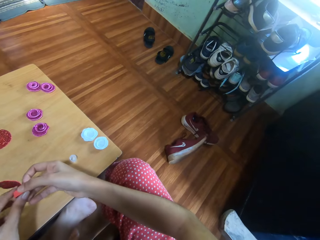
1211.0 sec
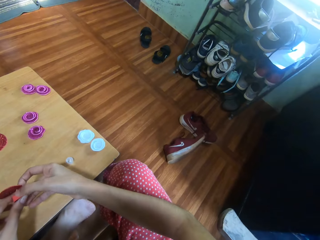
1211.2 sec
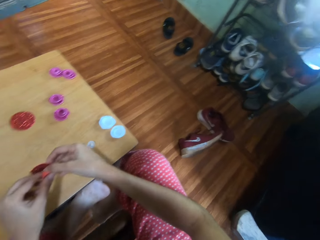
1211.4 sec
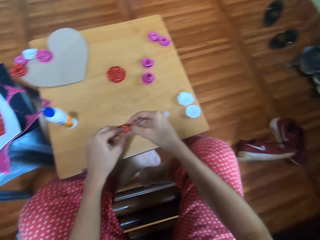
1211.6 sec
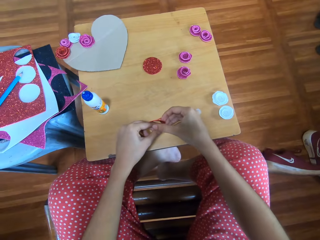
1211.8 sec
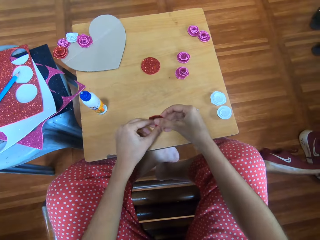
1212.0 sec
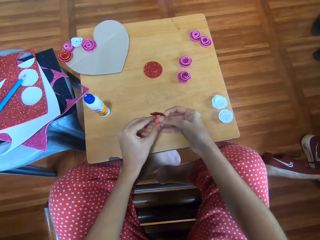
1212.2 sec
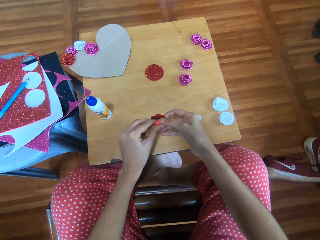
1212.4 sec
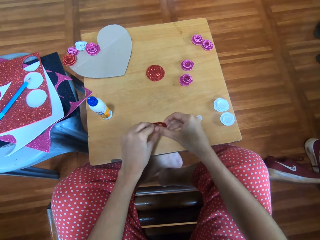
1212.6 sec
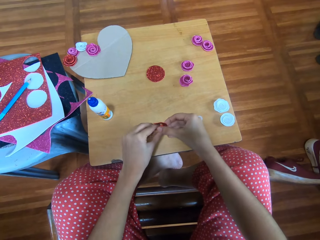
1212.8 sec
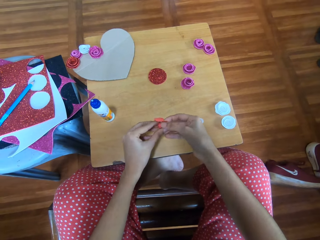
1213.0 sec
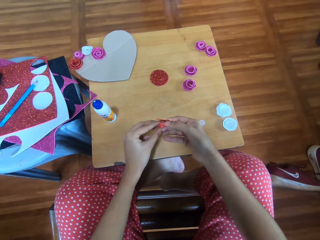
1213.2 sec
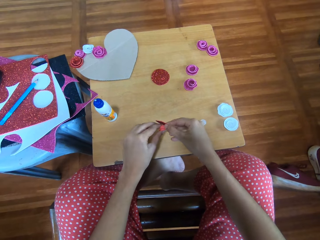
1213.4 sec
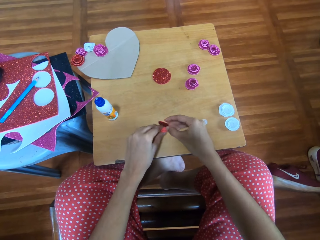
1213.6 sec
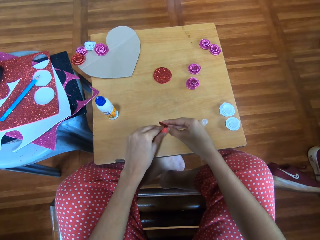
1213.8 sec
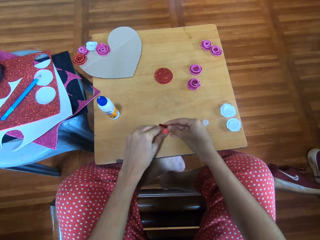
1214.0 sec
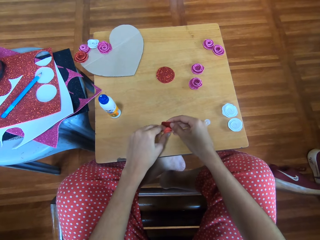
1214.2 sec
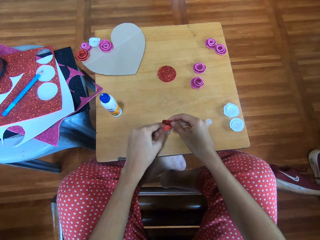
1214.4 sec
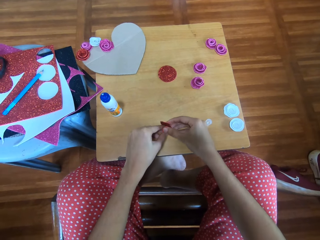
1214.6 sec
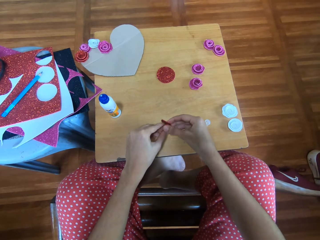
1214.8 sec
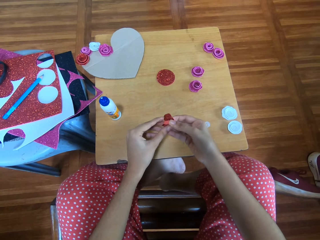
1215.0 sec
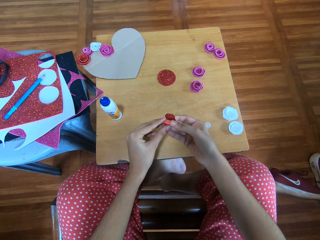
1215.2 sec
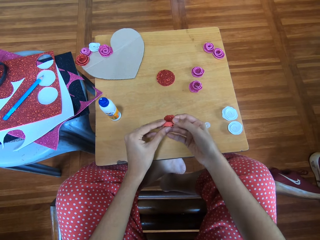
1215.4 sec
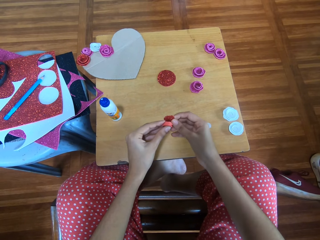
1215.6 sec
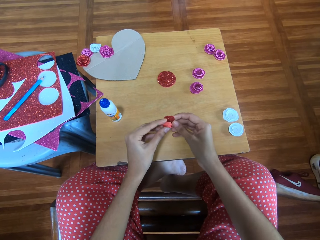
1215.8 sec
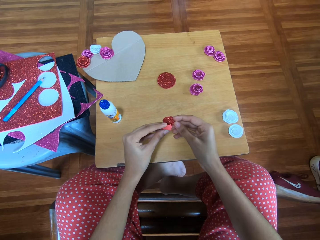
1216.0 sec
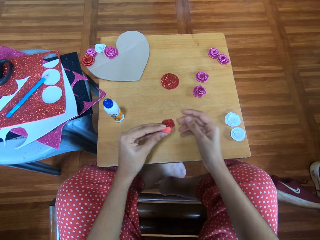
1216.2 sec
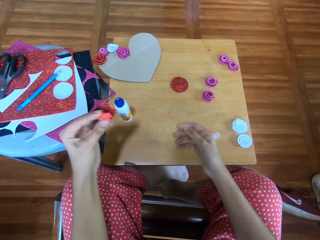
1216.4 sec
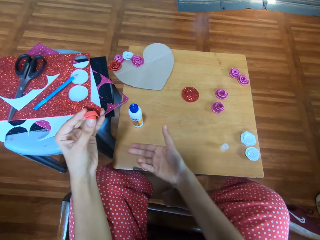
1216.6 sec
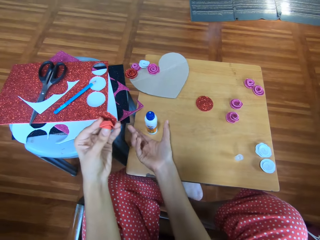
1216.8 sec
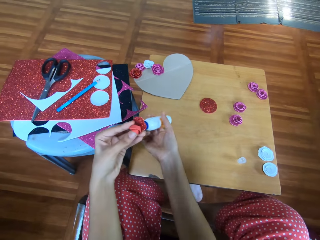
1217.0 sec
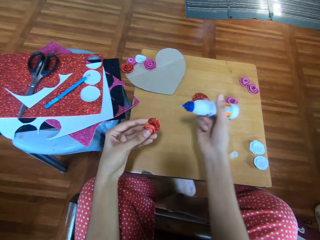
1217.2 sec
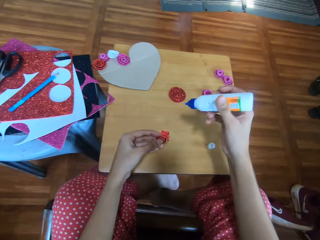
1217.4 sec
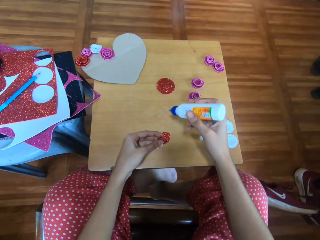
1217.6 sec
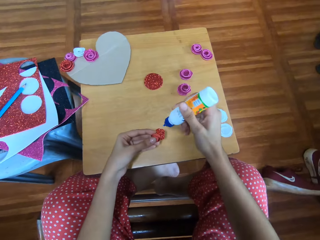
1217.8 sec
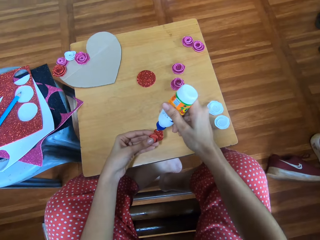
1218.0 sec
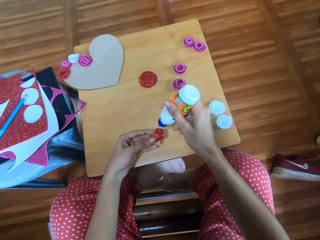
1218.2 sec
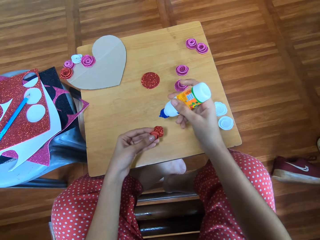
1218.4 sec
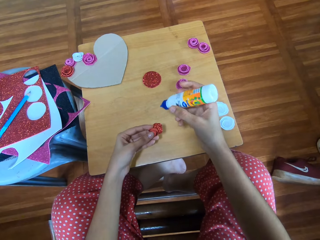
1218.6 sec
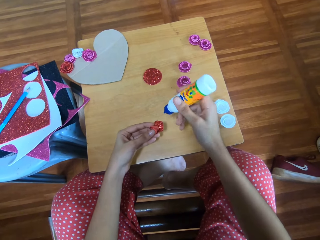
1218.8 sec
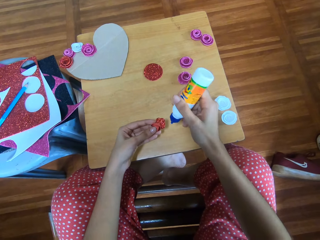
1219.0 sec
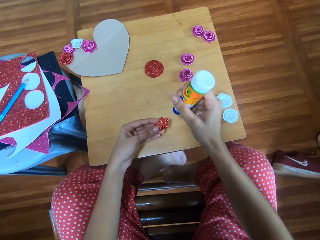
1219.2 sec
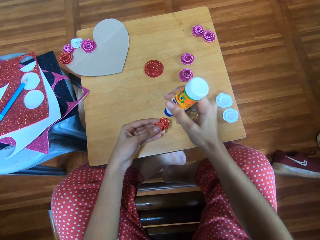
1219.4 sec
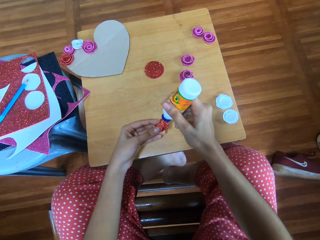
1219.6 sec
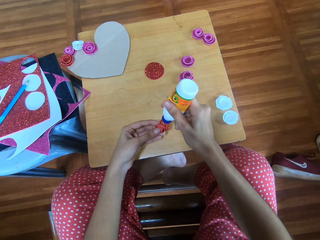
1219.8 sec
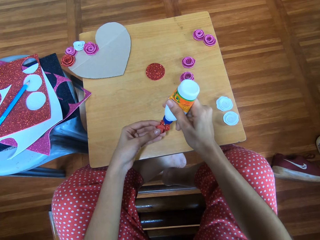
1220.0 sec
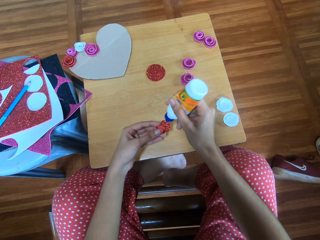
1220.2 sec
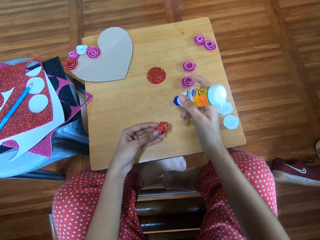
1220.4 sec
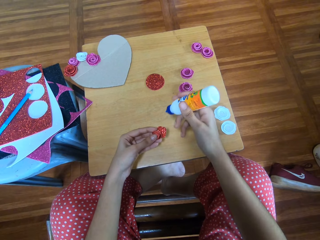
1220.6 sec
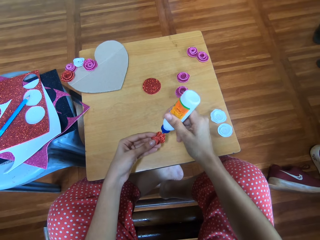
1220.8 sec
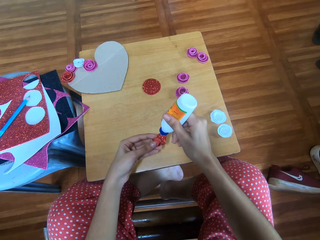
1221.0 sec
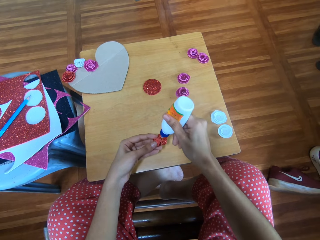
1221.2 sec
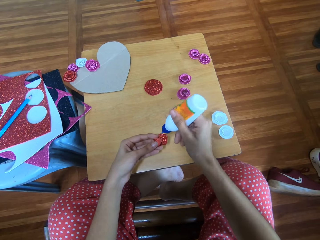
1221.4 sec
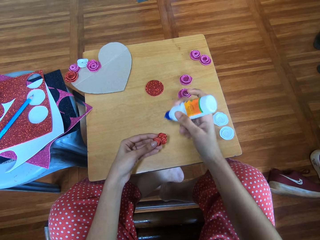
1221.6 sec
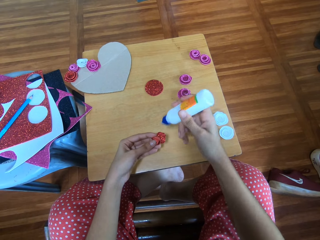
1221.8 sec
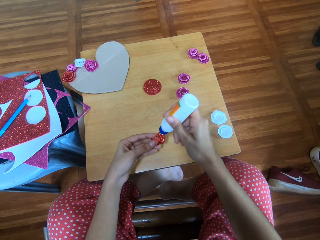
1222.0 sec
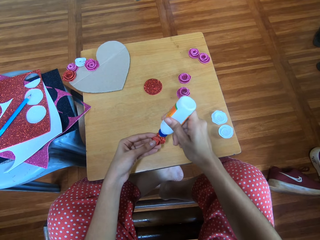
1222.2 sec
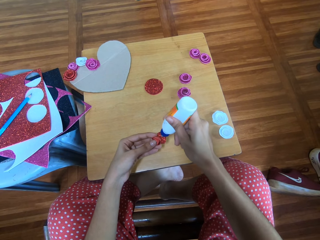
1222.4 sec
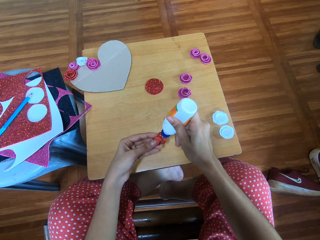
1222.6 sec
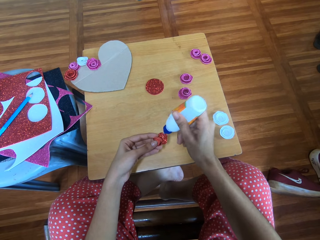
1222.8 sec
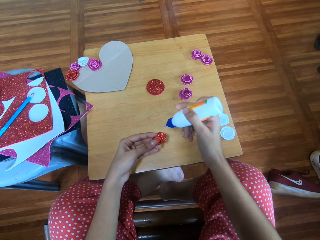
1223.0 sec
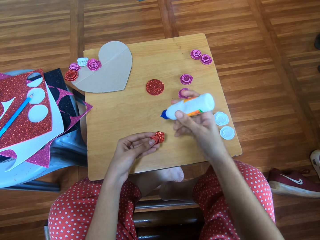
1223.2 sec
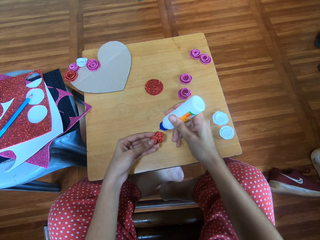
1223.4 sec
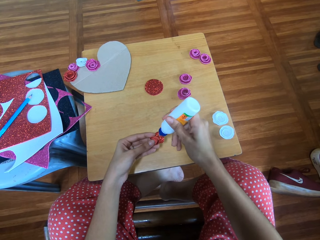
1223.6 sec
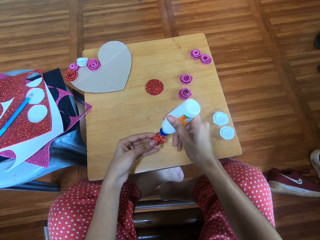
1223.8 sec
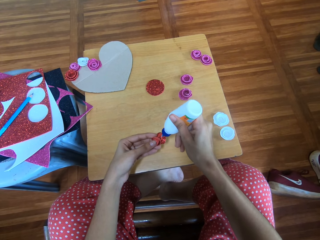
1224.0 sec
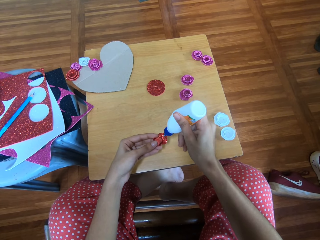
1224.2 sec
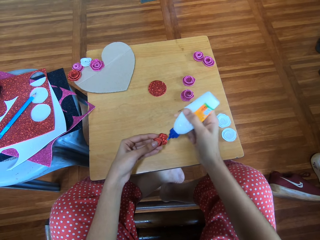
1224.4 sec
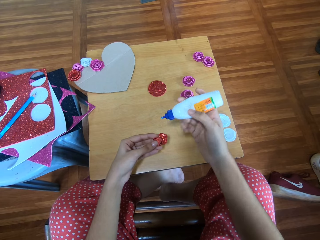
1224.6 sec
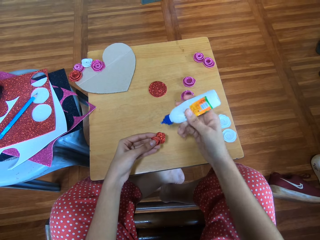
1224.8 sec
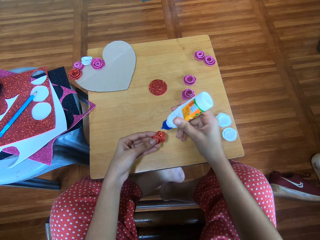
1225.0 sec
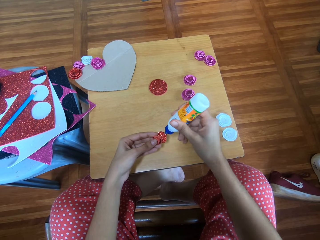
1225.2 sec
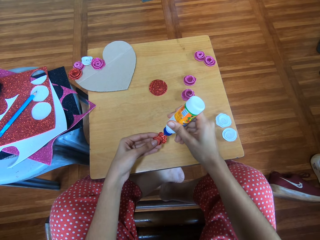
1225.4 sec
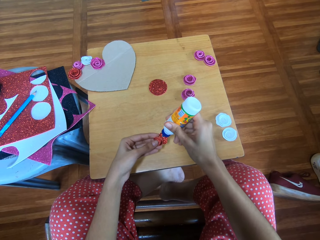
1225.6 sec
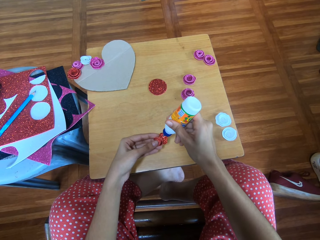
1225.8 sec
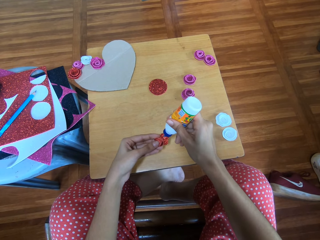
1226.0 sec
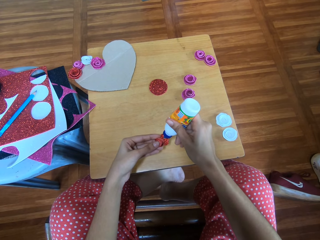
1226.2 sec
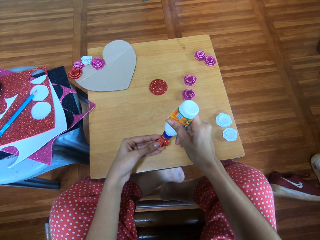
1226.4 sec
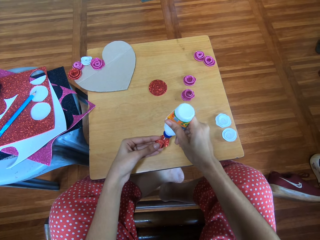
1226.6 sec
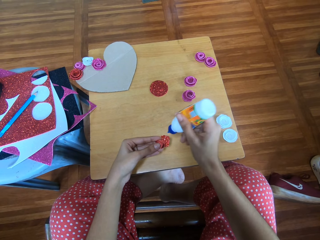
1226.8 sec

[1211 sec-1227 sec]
The camera wearer looks around. She makes the decoration. She picks up the bottle of glue from the table with her right hand. She glues the piece of glitter paper in her left hand with the bottle of glue in her right hand.

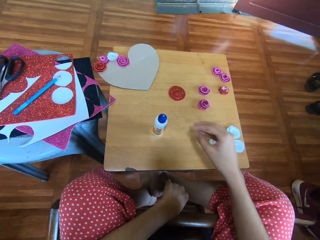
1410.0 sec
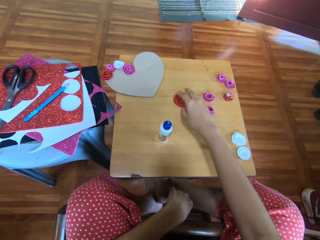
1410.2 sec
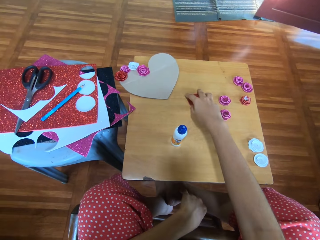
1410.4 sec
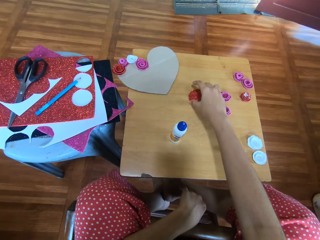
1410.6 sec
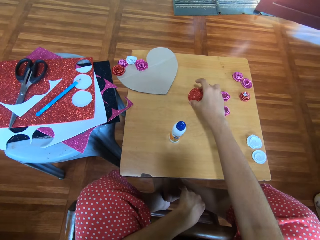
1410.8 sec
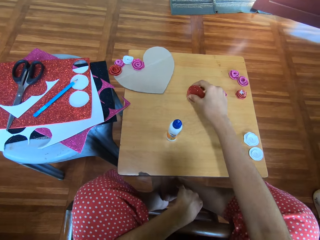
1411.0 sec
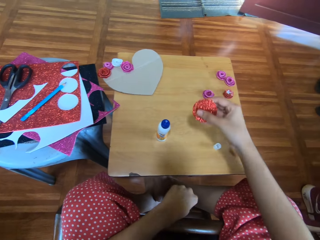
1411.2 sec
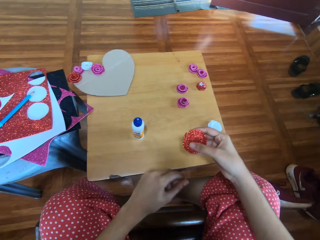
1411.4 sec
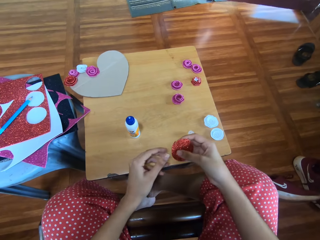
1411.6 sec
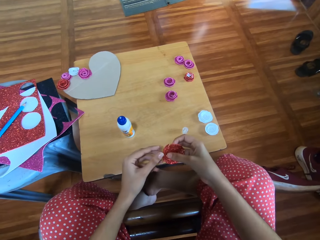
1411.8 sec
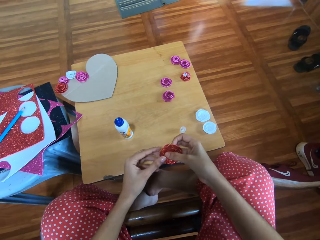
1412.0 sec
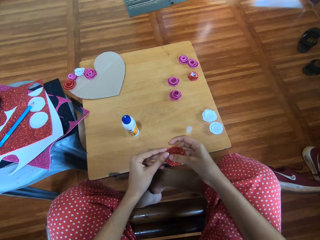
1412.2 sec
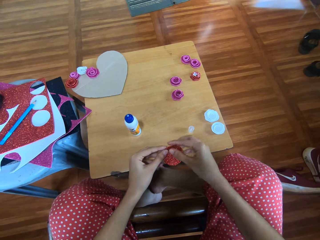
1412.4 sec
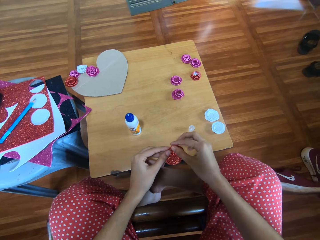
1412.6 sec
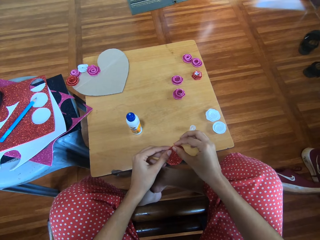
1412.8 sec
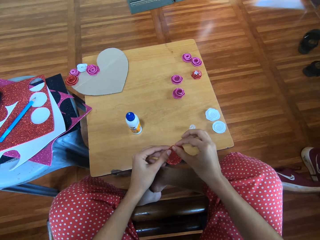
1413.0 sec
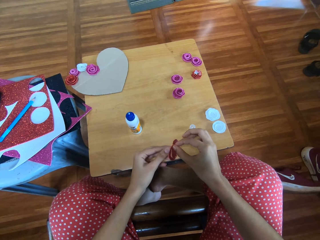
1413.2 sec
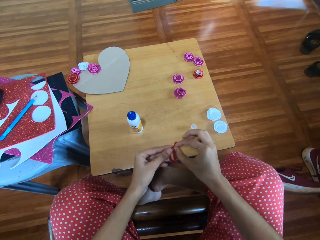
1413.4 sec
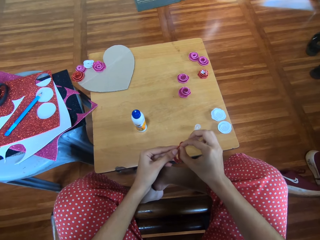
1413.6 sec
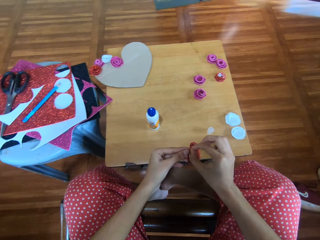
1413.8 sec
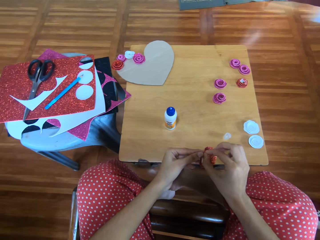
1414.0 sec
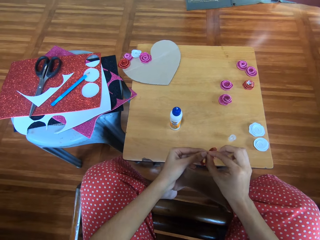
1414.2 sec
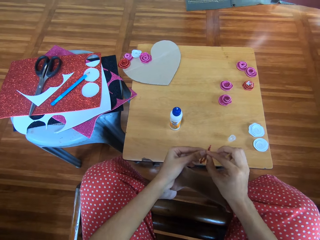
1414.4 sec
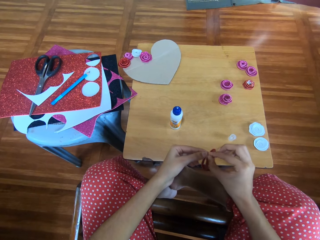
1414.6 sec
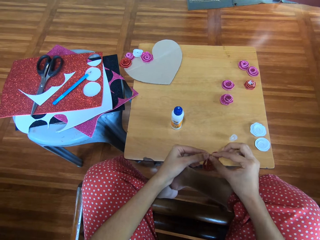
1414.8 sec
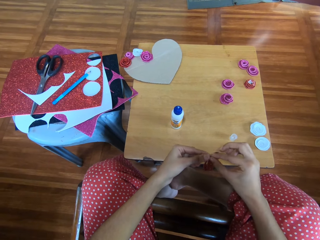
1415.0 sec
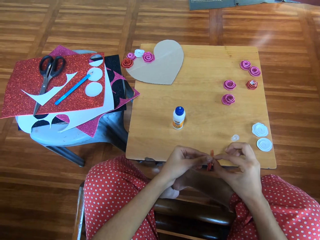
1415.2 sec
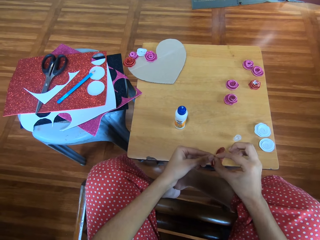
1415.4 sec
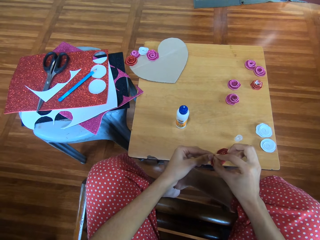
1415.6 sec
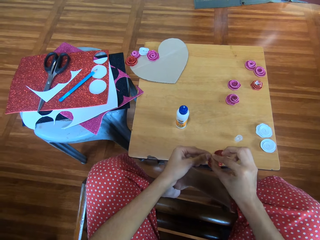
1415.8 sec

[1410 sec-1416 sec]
The camera wearer picks up a circle-shaped cardboard from the table with her right hand. She shapes the circle-shaped cardboard into another cardboard flower with both her hands.
